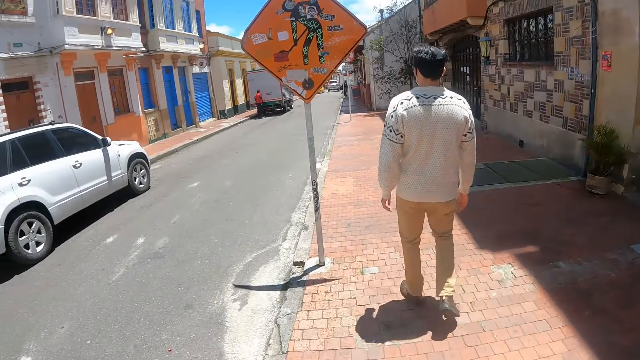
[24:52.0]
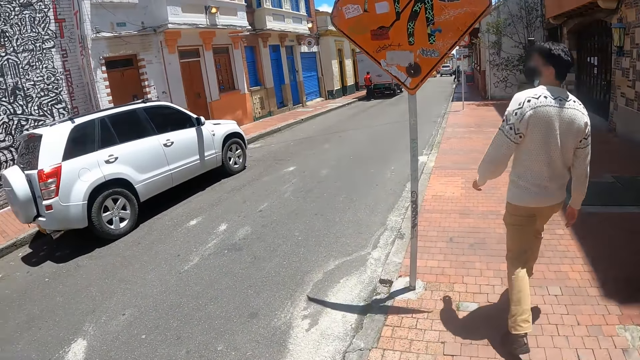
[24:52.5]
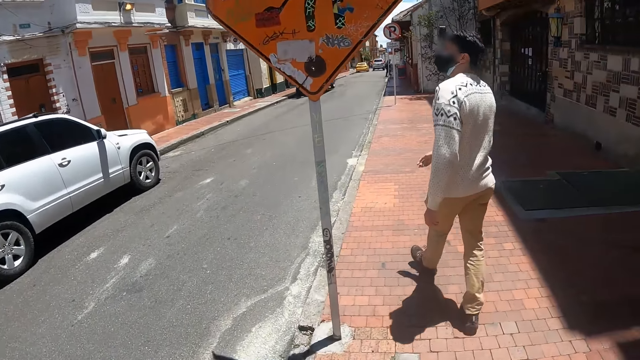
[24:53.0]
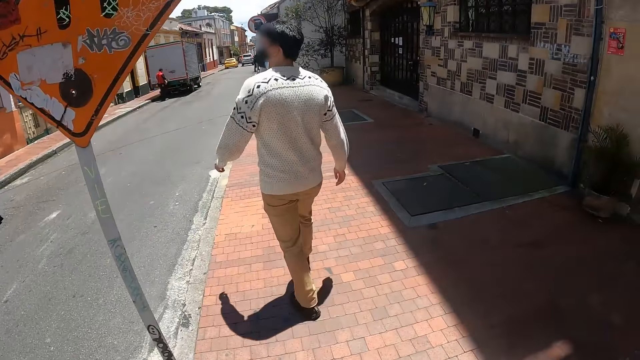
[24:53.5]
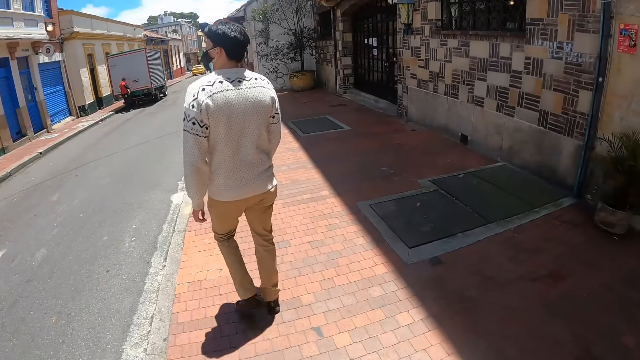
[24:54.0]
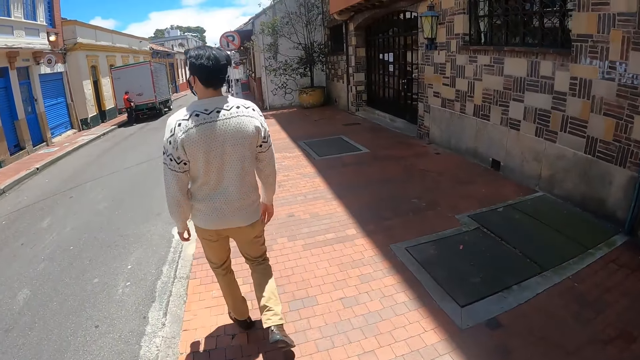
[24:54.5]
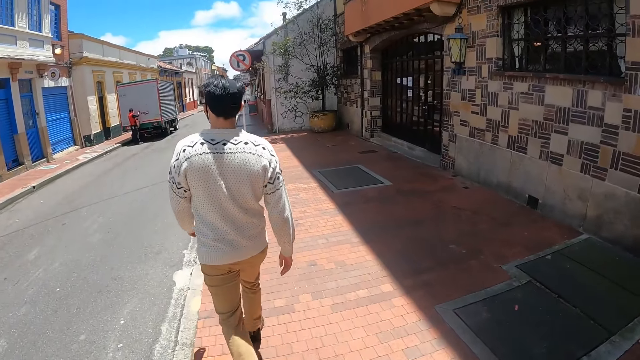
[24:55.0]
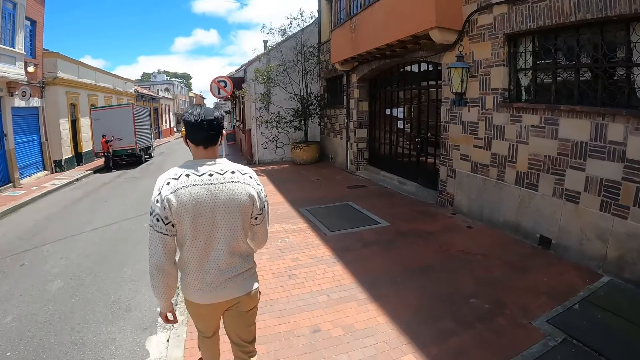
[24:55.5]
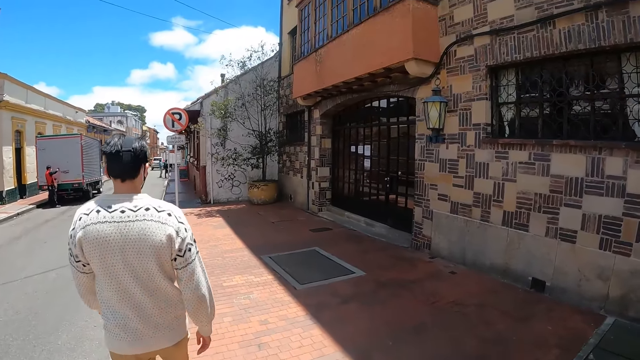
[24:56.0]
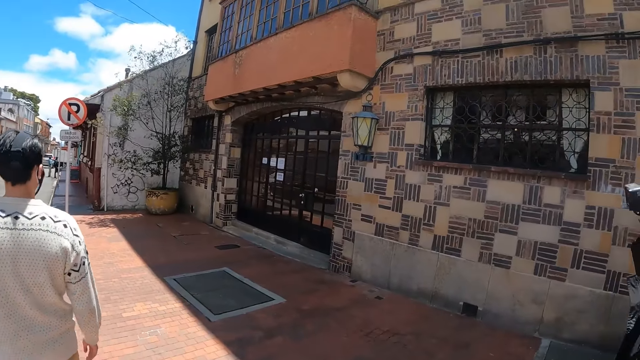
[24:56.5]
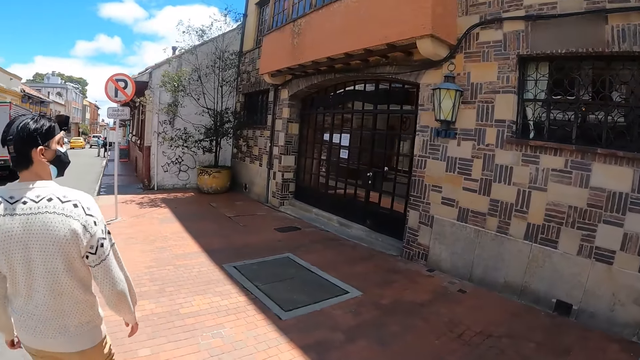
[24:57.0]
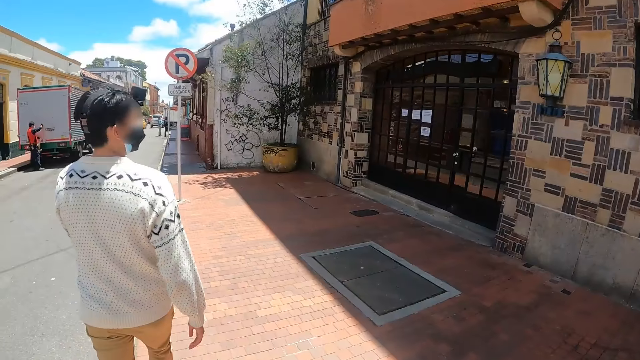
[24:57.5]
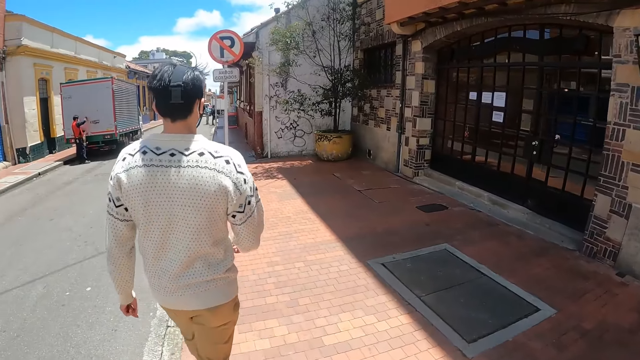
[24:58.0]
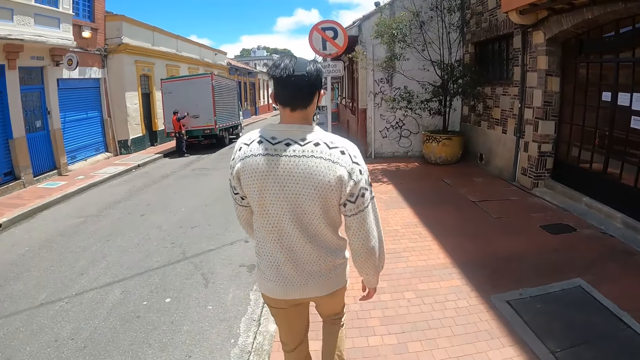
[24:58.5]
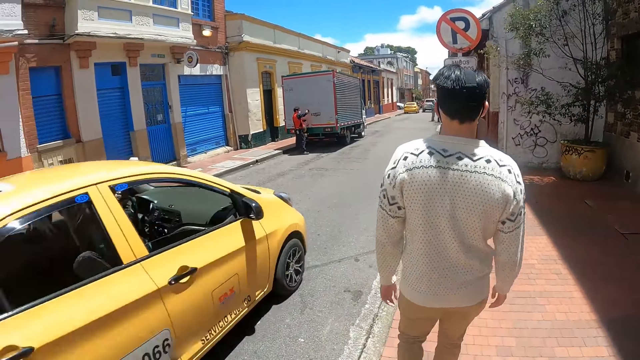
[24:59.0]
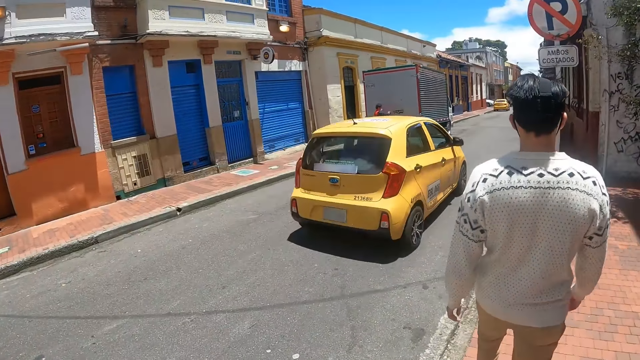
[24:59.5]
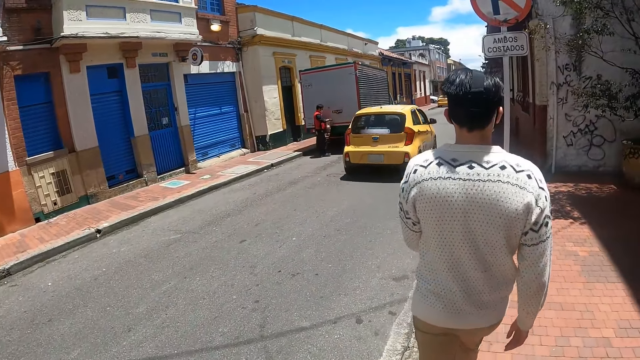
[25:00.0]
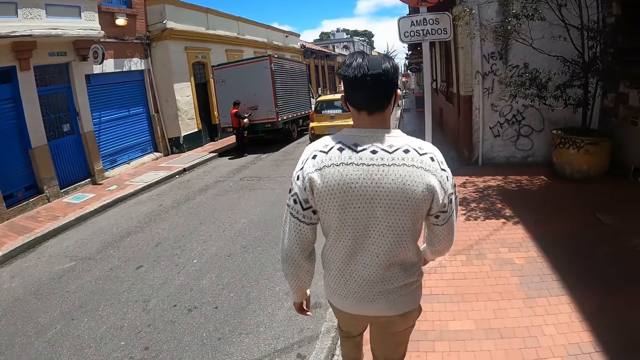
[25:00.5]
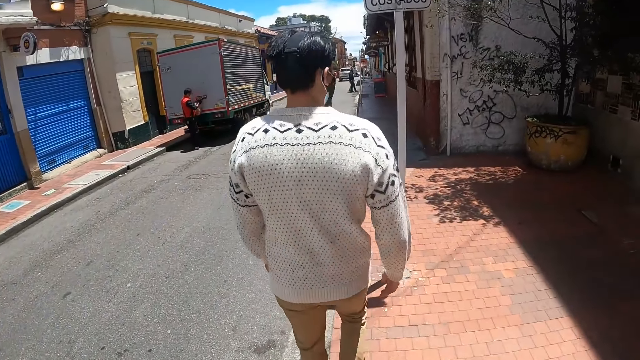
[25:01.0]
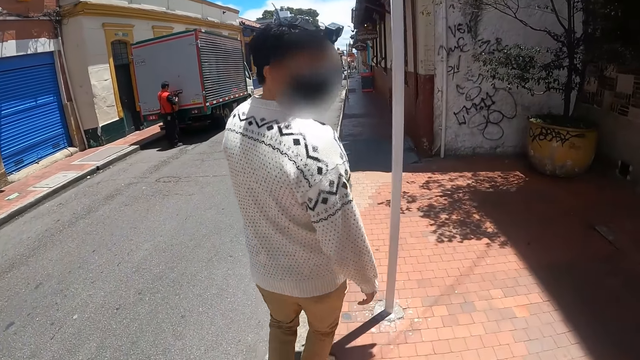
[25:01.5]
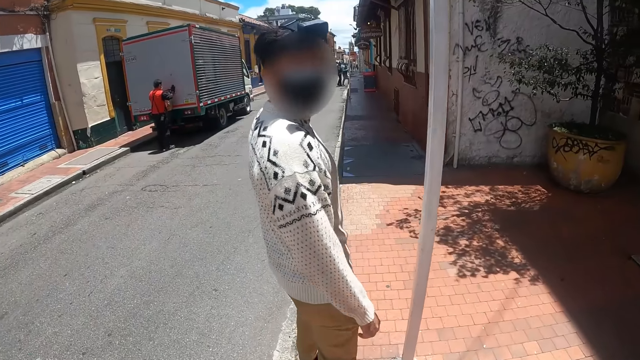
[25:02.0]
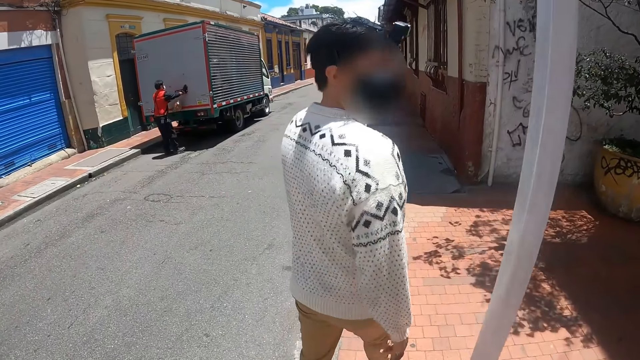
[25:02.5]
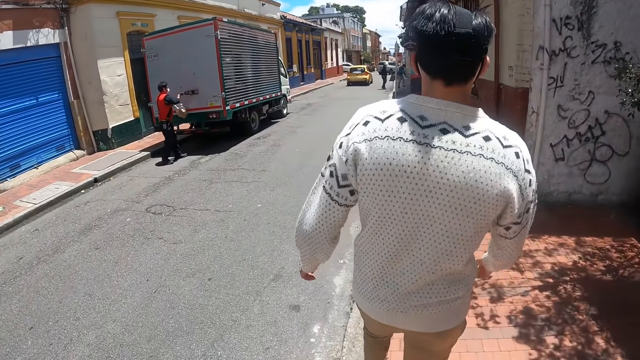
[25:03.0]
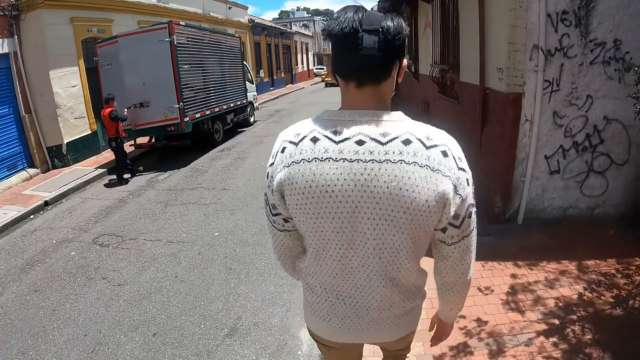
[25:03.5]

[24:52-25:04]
The camera wearer looks at a road sign. They walk behind a man. They look at a car. They converse with the man.

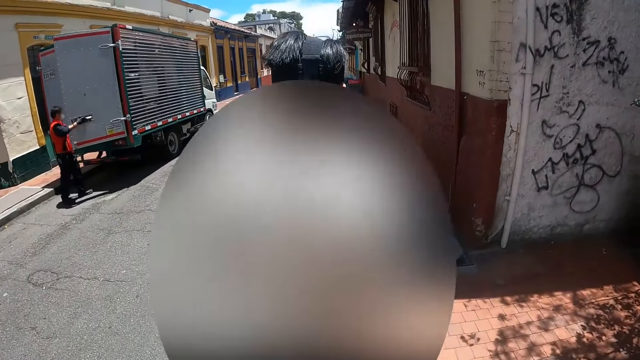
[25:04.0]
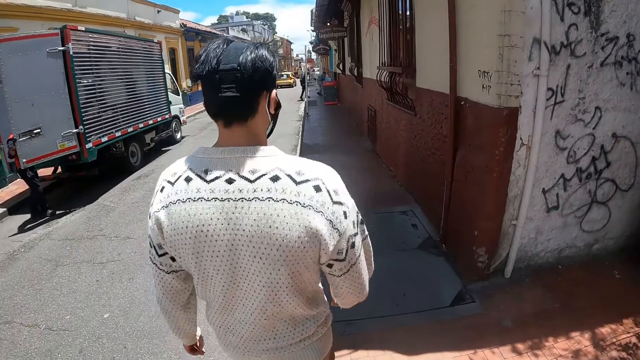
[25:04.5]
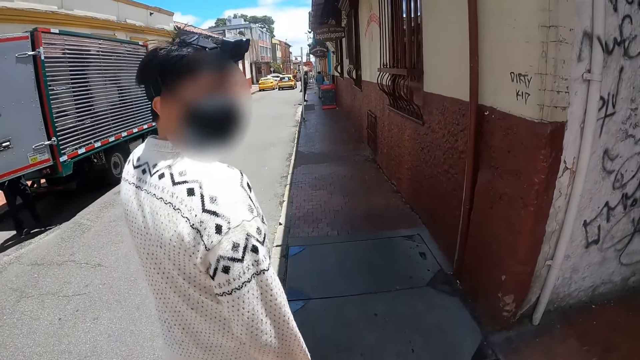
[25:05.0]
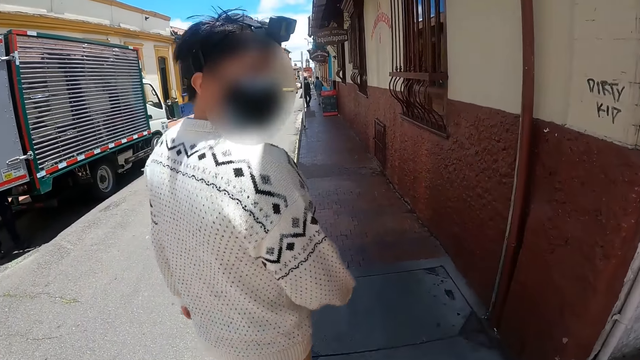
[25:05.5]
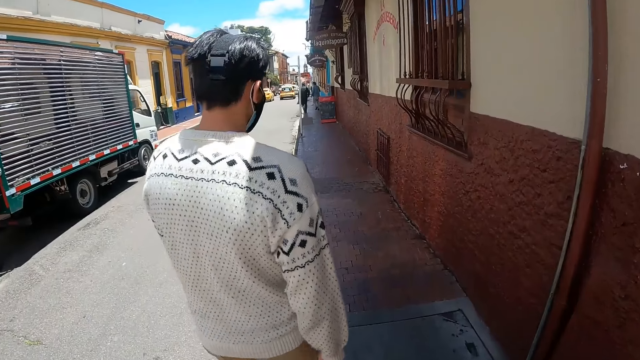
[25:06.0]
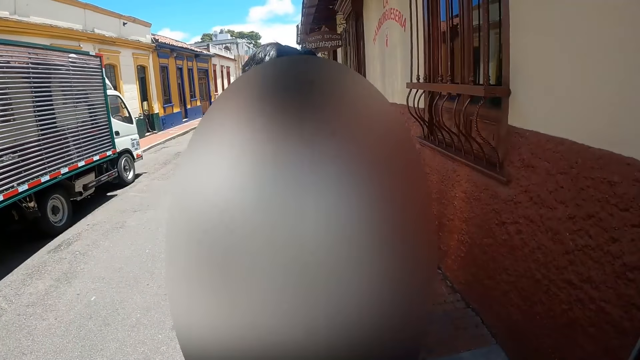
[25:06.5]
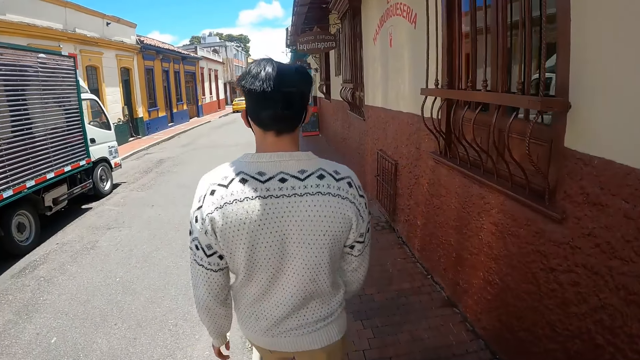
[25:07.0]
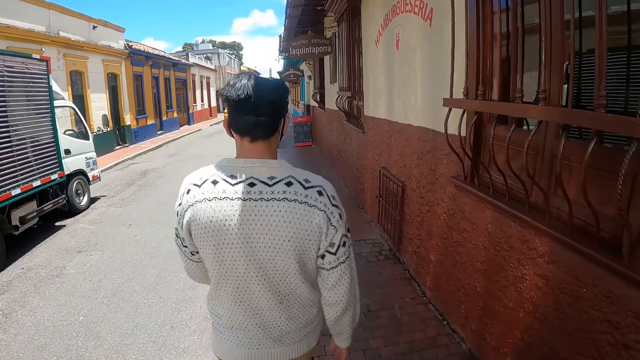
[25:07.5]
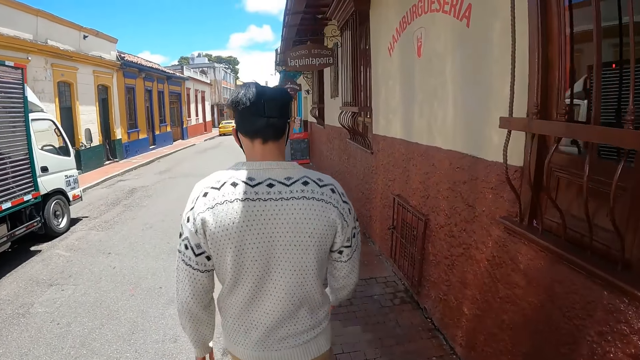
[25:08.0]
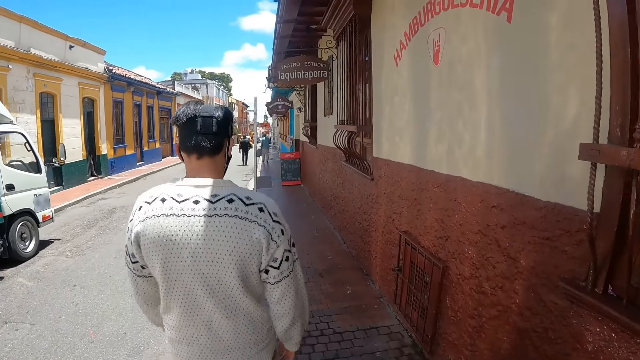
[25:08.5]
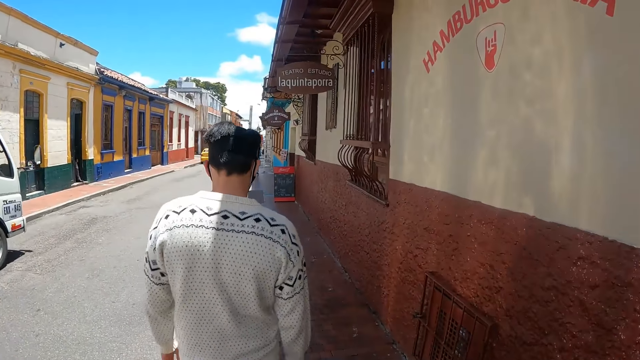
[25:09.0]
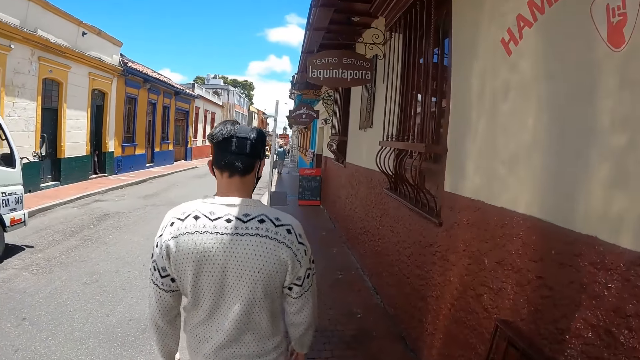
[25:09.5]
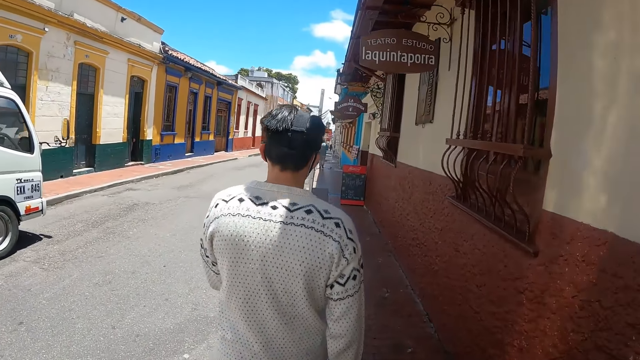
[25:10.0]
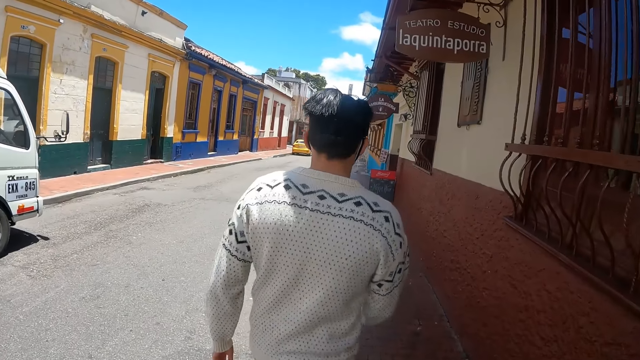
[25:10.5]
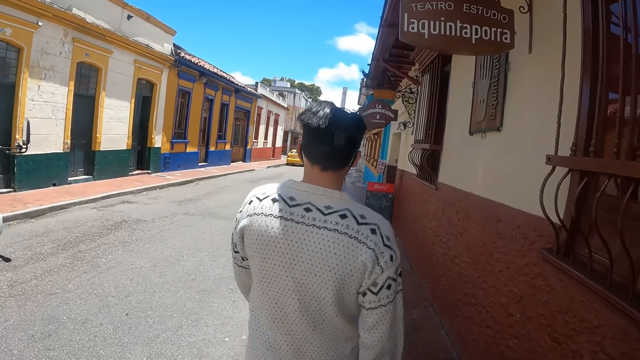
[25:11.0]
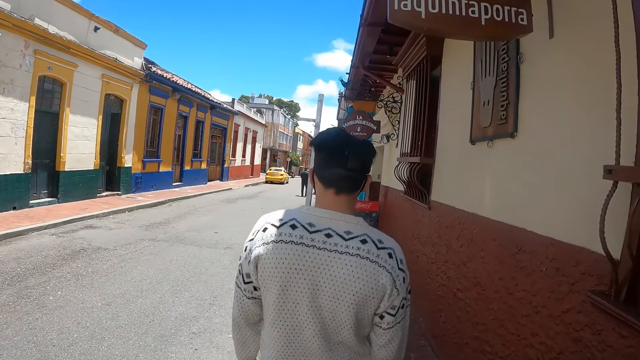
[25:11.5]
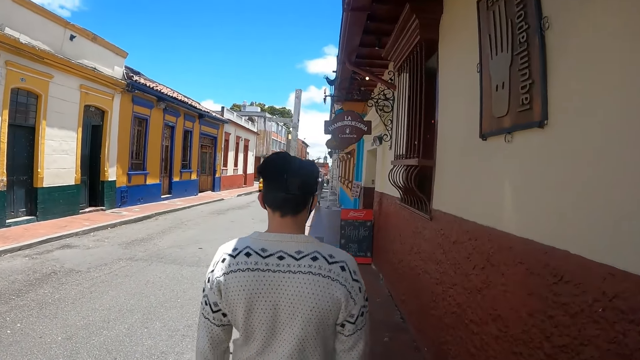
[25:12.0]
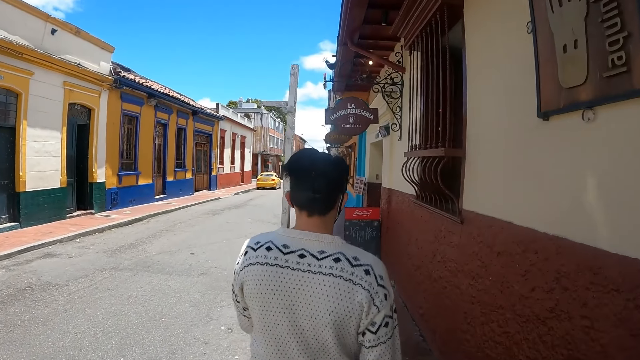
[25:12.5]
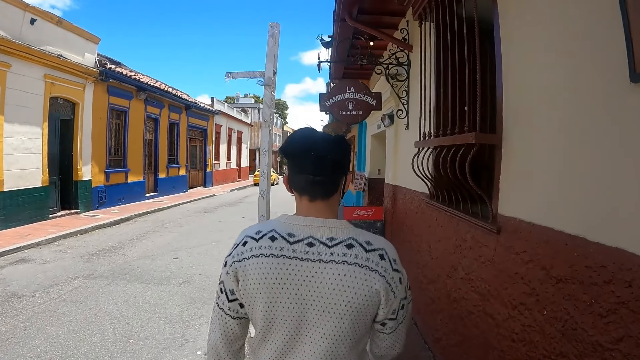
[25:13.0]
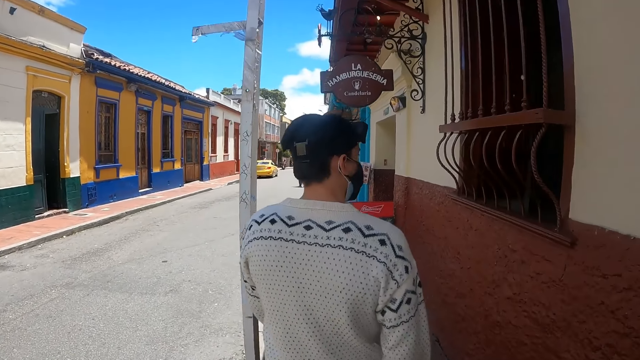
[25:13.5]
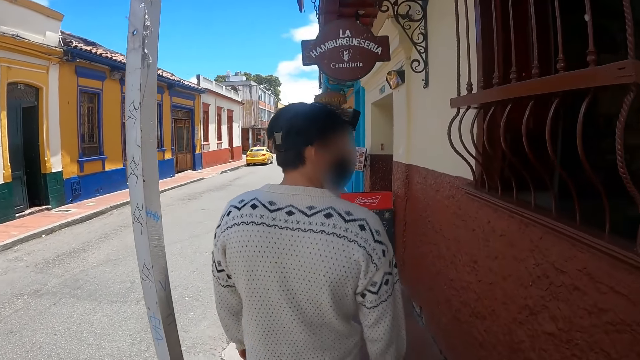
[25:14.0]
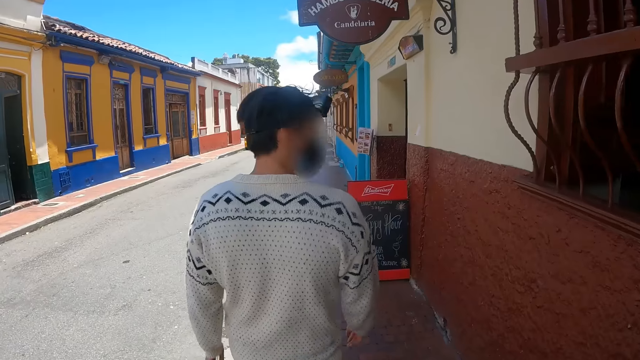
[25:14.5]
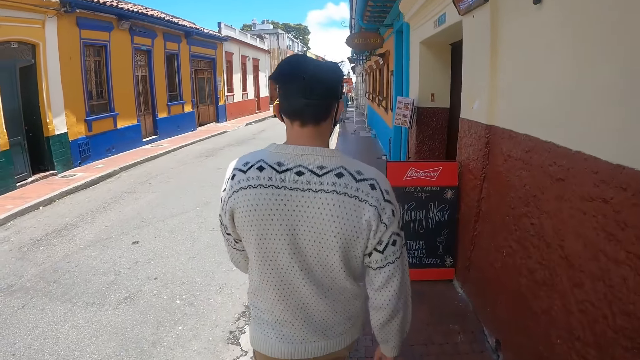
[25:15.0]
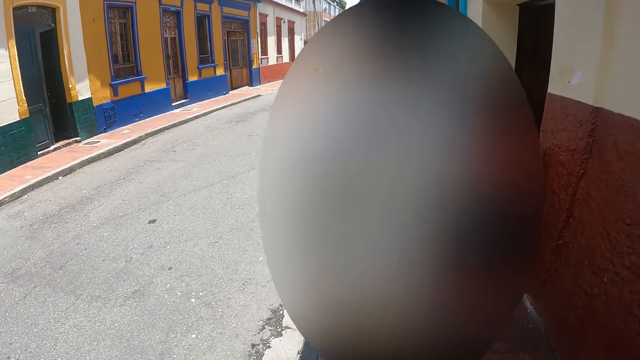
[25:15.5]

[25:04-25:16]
The camera wearer walks behind a man. The man looks at the camera wearer. The camera wearer walks on a pedestrian walkway. The man looks through a window. The camera wearer looks at the man.
